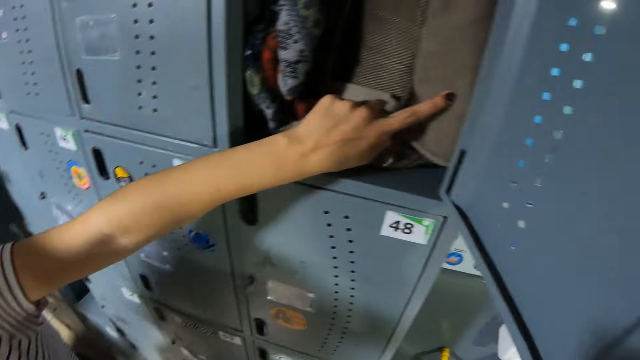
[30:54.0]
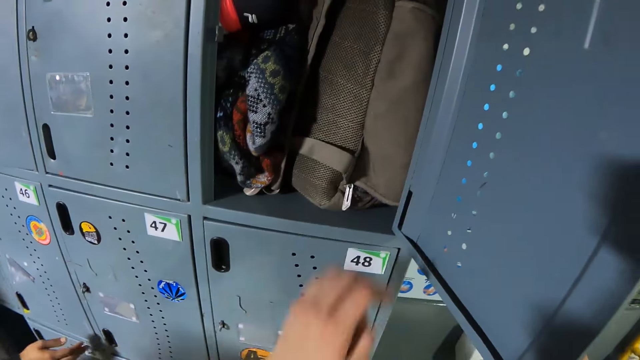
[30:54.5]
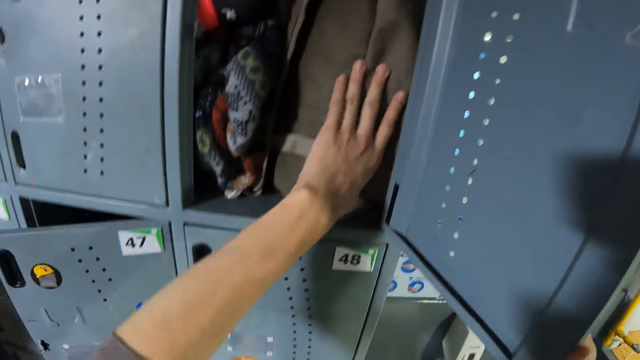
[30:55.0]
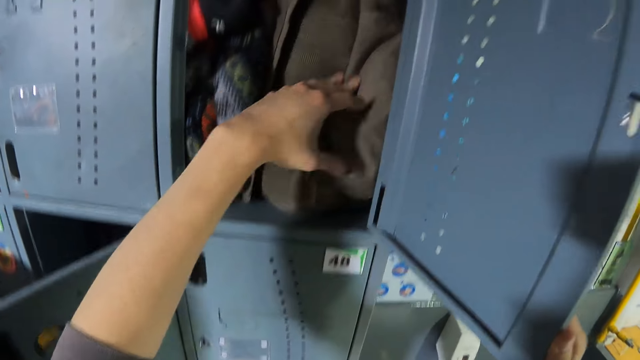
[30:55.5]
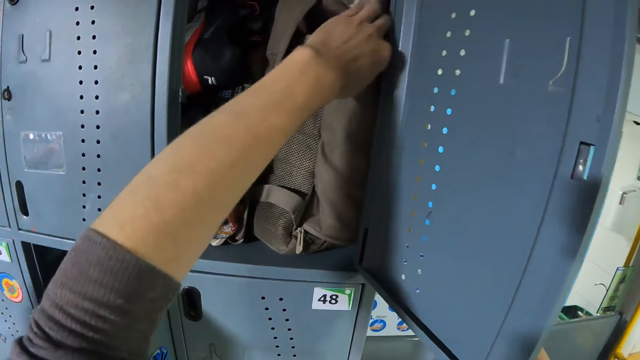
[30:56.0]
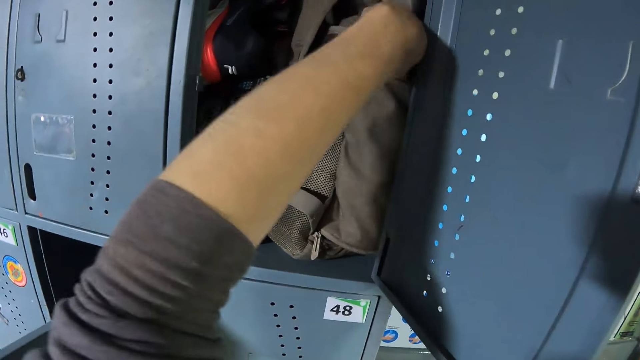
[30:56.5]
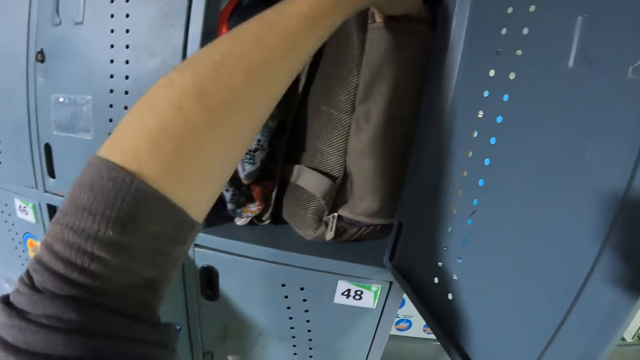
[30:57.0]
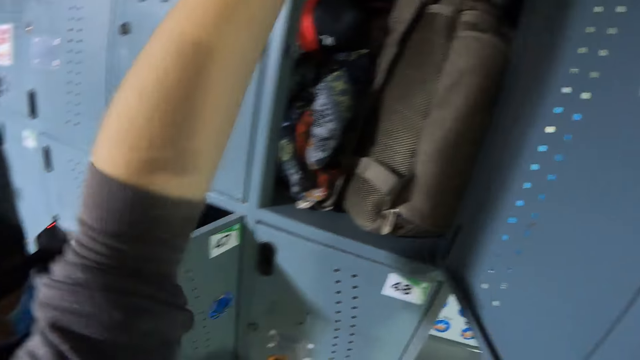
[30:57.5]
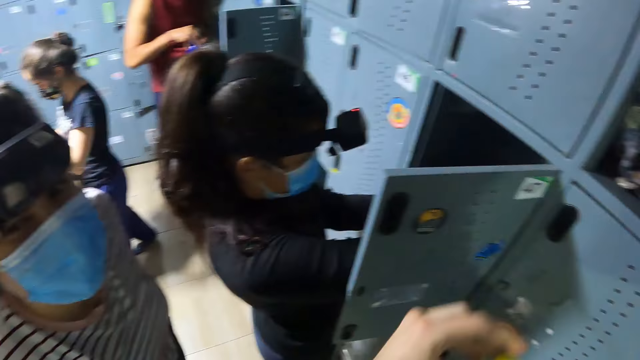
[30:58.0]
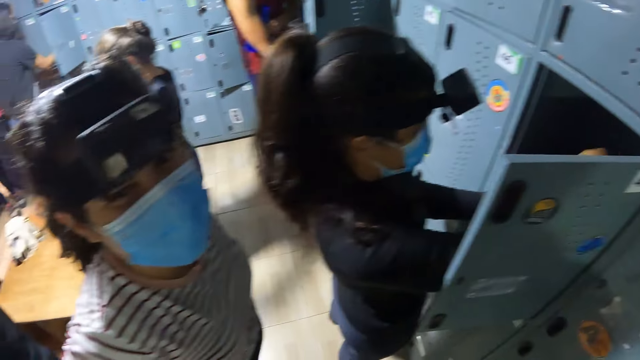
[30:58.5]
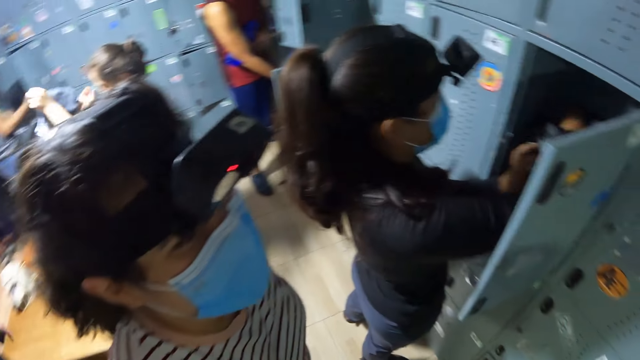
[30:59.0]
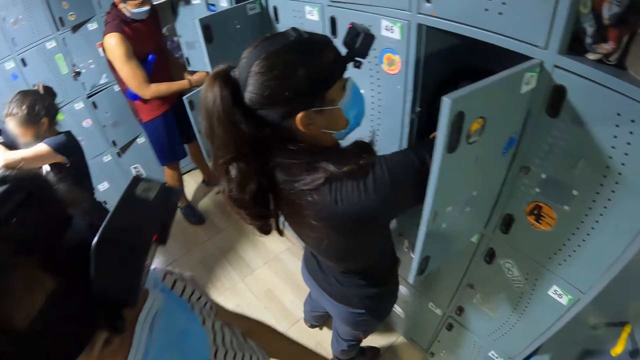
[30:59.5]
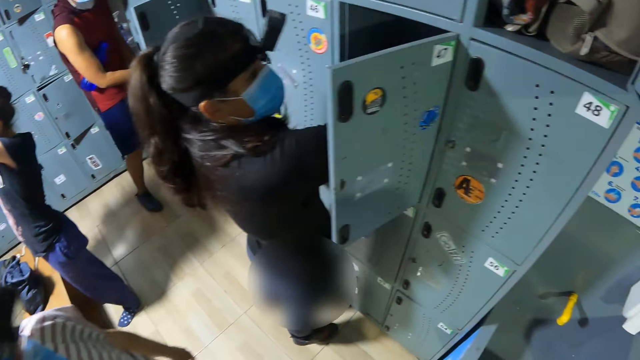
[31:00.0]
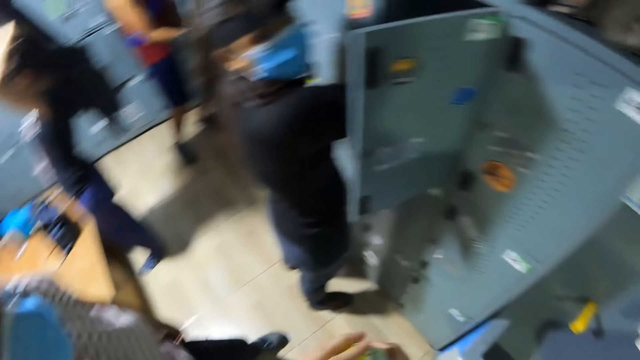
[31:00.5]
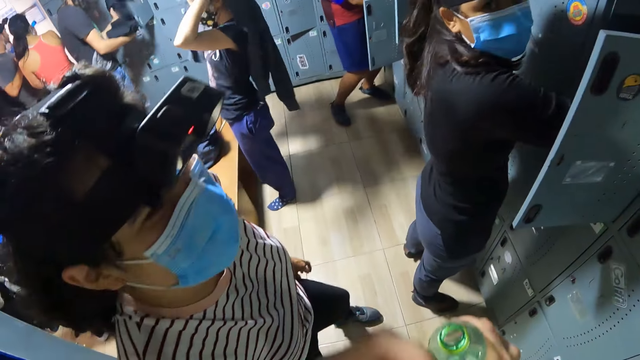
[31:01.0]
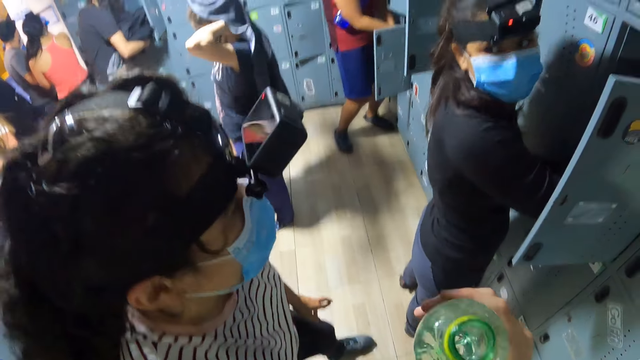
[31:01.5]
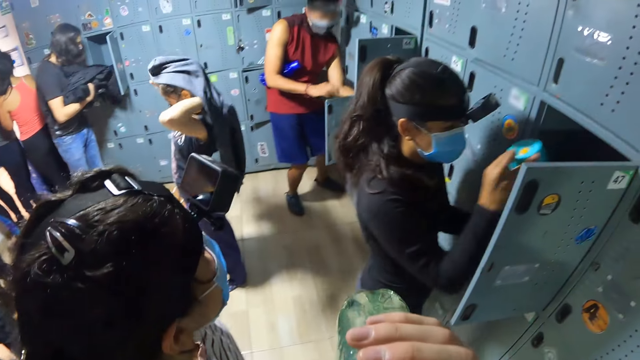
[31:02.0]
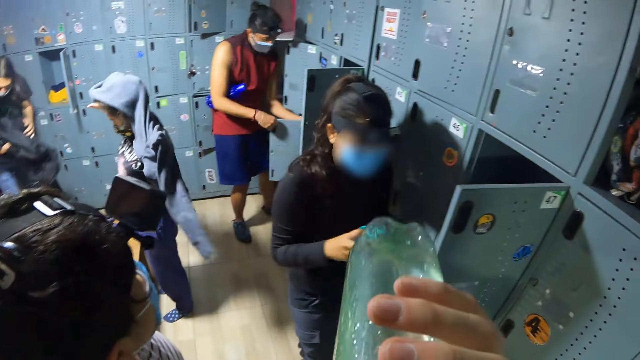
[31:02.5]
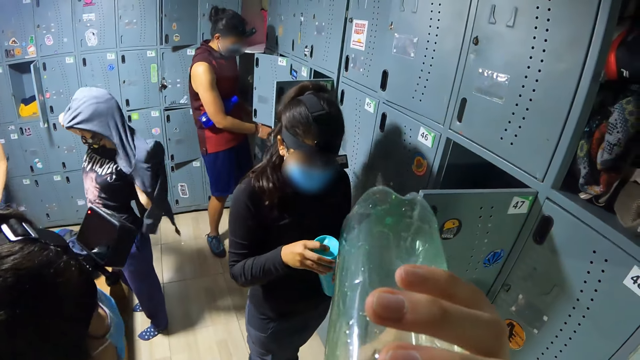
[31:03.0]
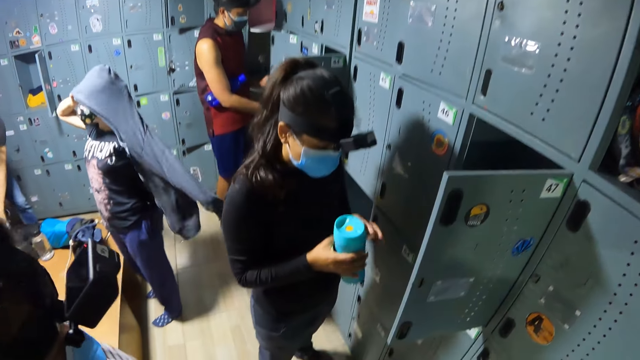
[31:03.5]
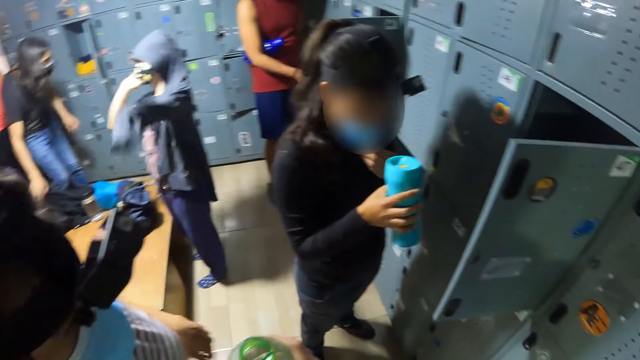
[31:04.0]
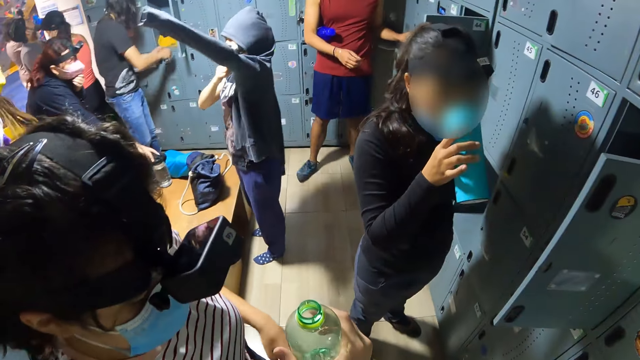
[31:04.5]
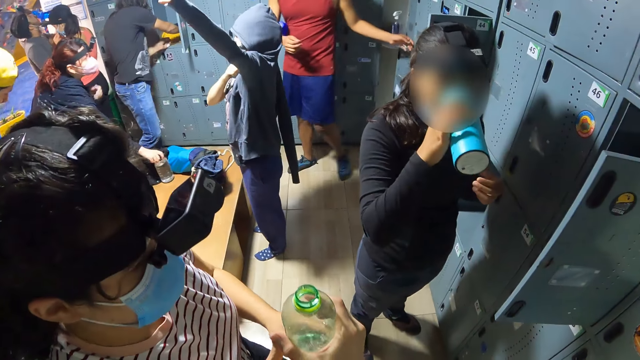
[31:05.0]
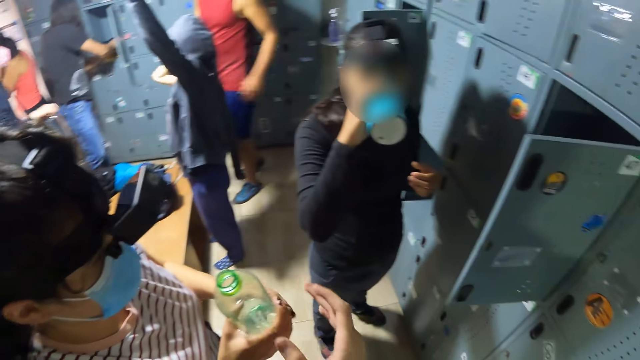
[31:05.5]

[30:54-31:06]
A woman gestures her hand. The woman touches a bag with her left hand. The woman points at the bag. The camera wearer touches the bag with her left hand. She pulls the bag. She picks up a bottle of water from the bag with her left hand. She opens the bottle of water with her left hand. She interacts with the woman and another woman. She drinks the water from the bottle with her right hand. The other woman picks up a water bottle from a locker with both hands. She pulls her face mask with her left hand. She drinks the water from the bottle with her right hand. The camera wearer passes the bottle of water to the first woman with her right hand. The first woman picks up the water bottle from the camera wearer.

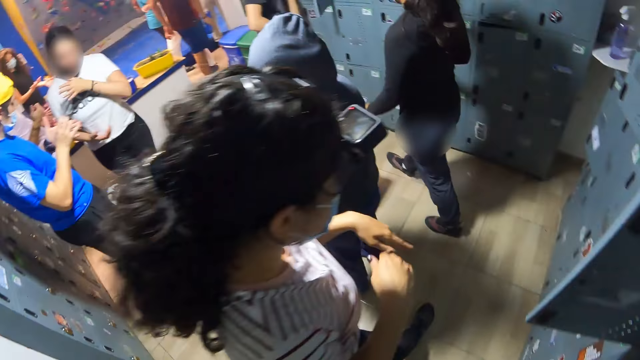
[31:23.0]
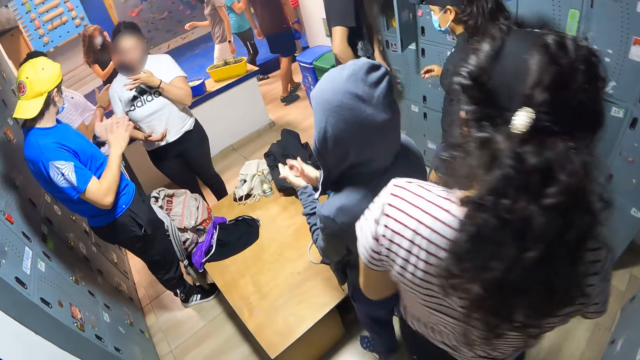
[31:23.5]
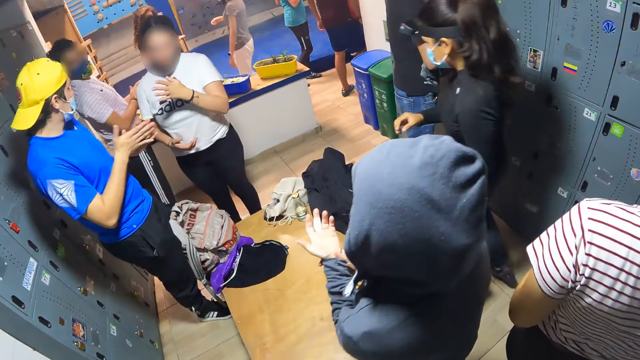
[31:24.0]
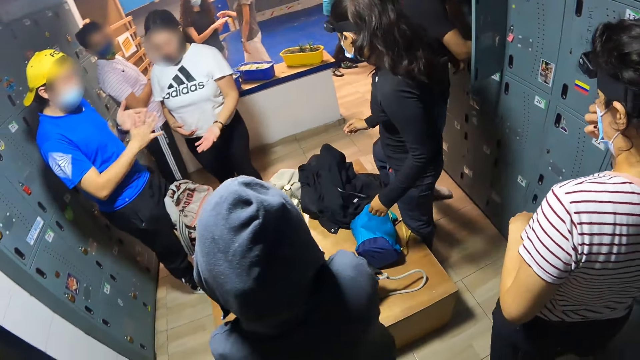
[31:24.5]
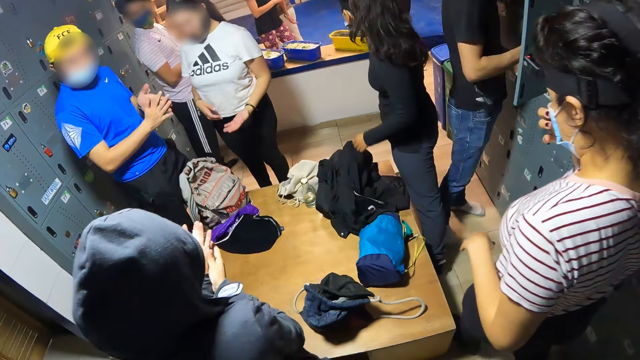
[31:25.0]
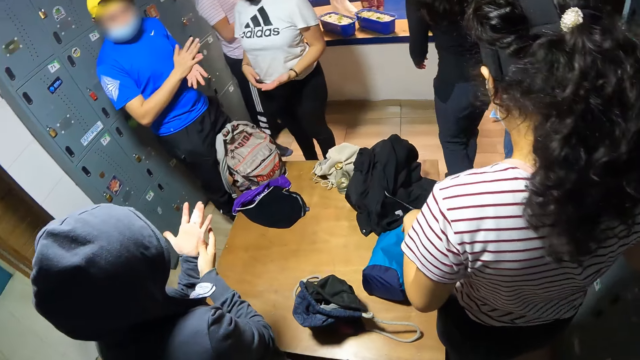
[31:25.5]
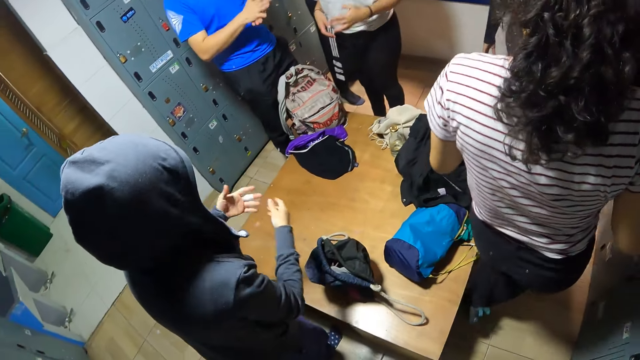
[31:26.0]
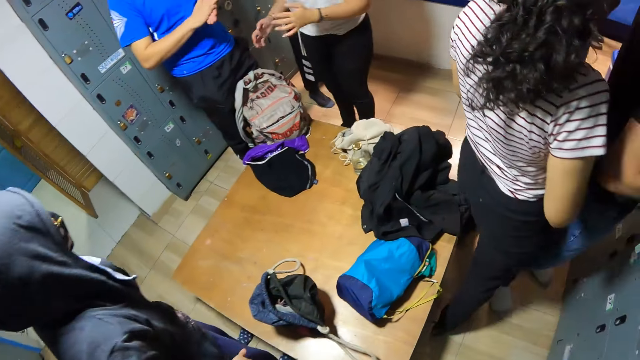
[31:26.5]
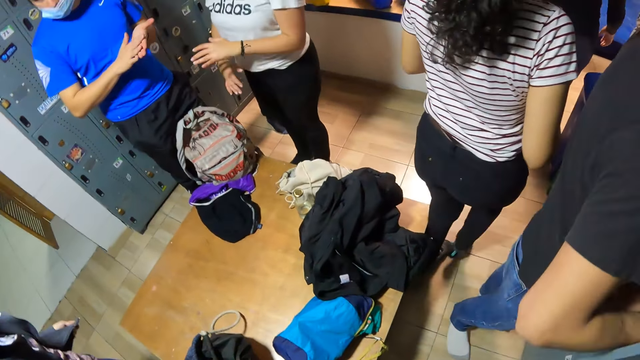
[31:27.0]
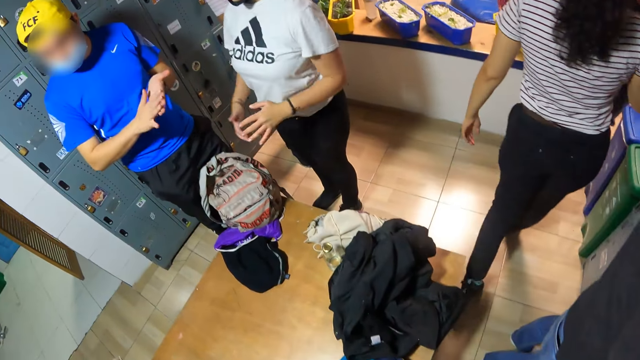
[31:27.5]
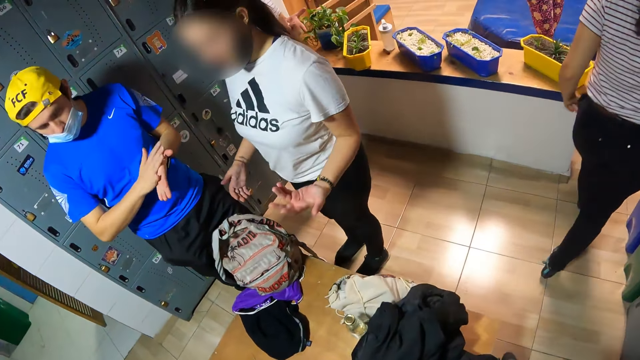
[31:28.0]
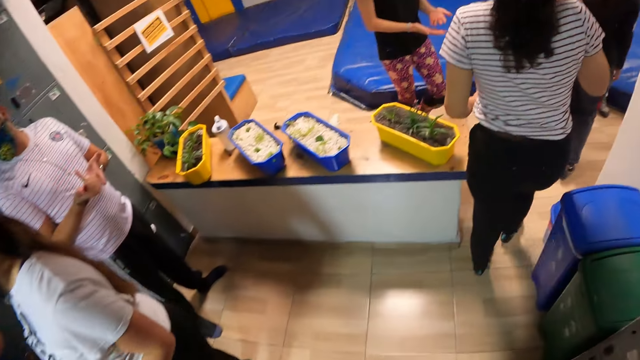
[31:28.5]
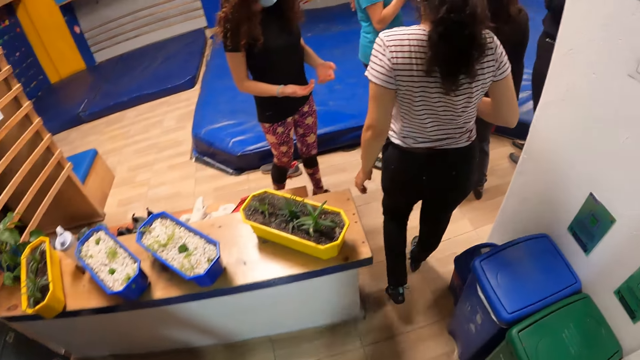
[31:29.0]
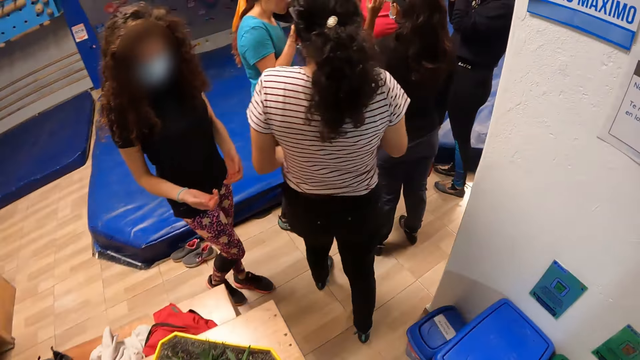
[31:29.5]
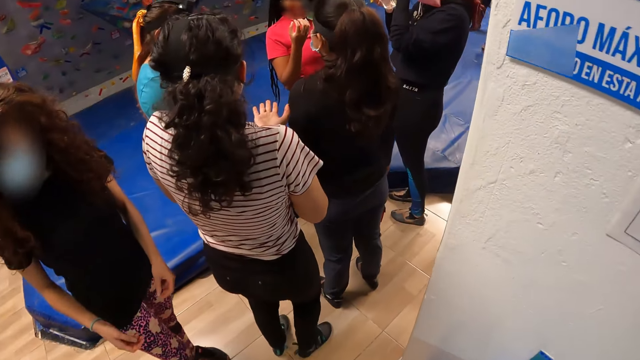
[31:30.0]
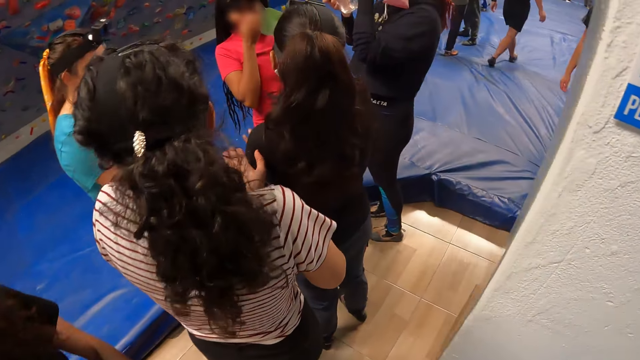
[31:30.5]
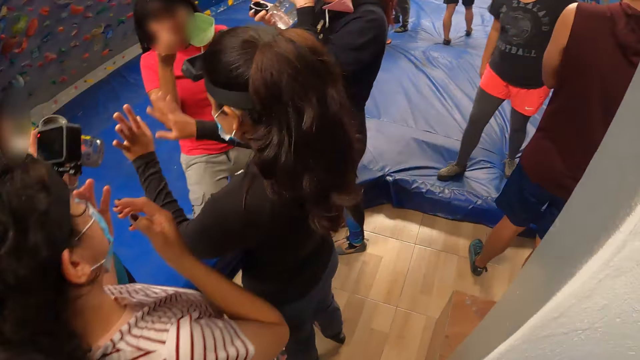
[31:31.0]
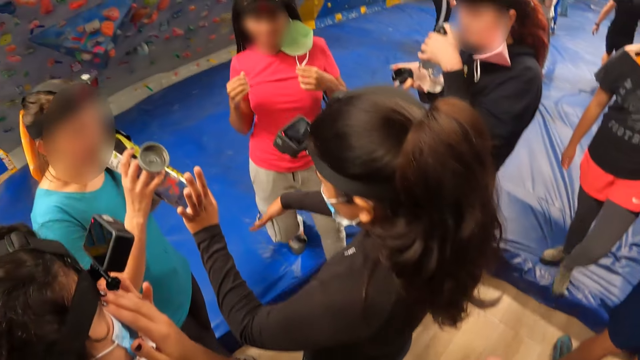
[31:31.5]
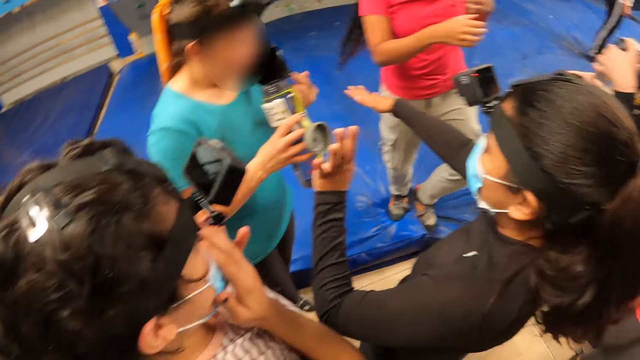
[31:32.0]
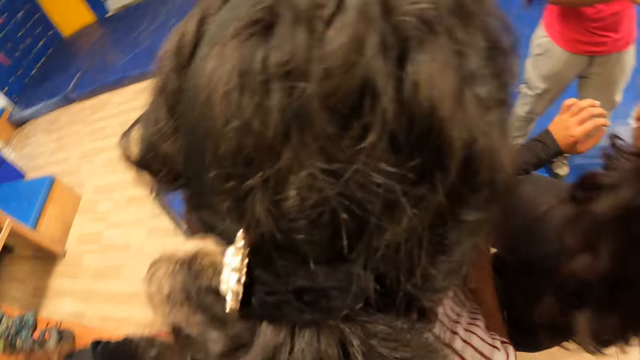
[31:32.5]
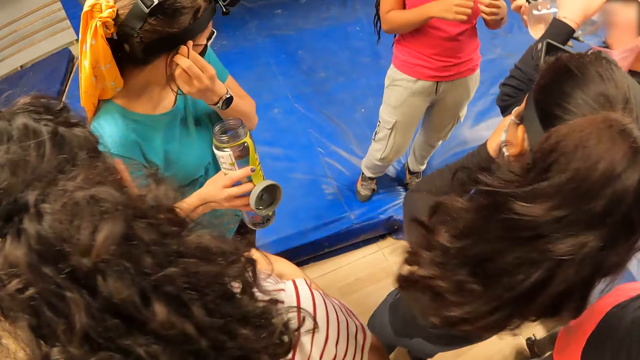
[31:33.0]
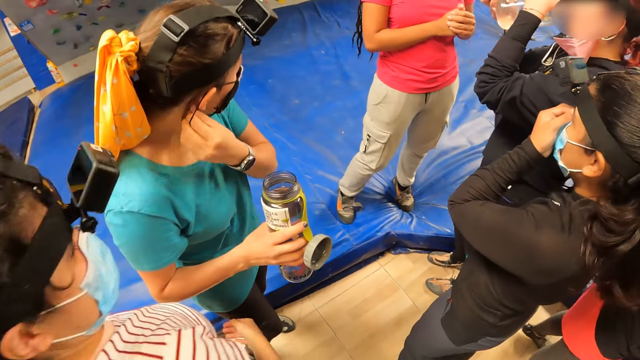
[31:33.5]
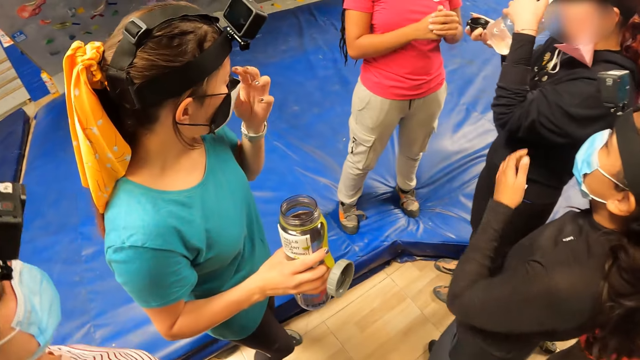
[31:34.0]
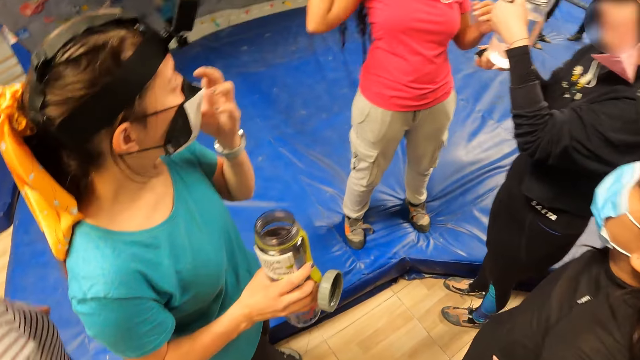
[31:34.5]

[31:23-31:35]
The woman walks around the lockers. The camera wearer walks away from the locker. The woman holds the mask with both hands. She walks around the room.
